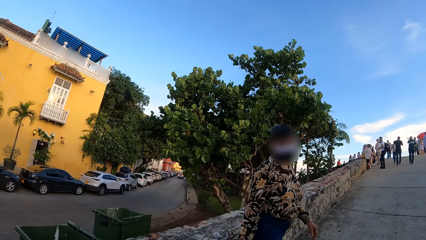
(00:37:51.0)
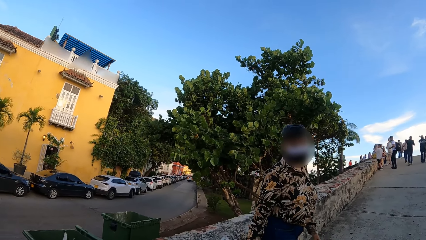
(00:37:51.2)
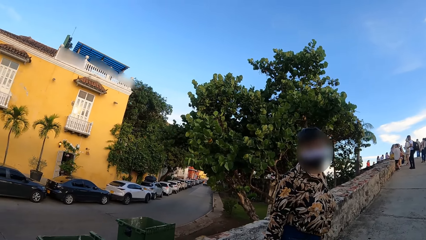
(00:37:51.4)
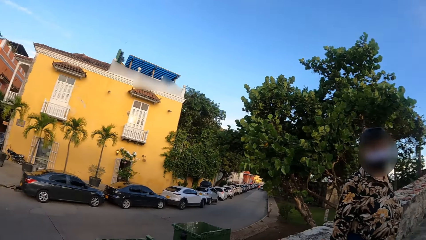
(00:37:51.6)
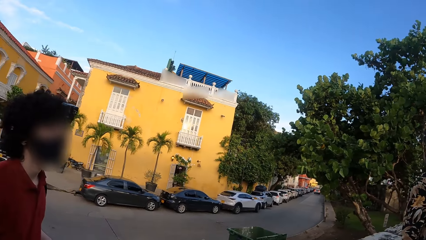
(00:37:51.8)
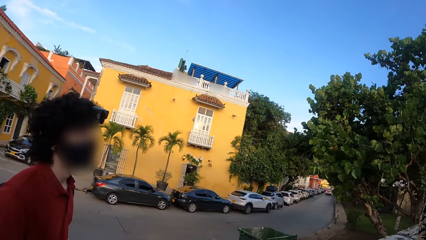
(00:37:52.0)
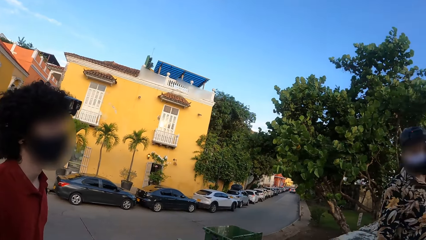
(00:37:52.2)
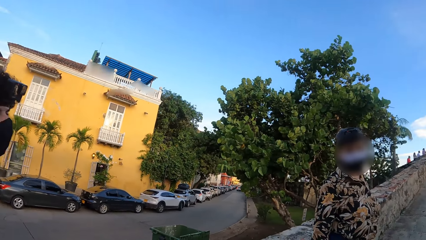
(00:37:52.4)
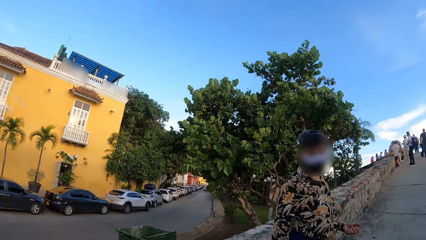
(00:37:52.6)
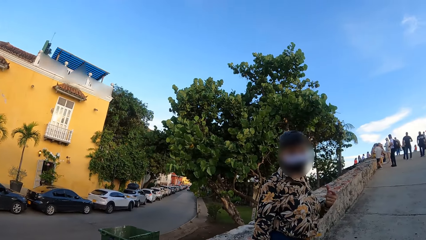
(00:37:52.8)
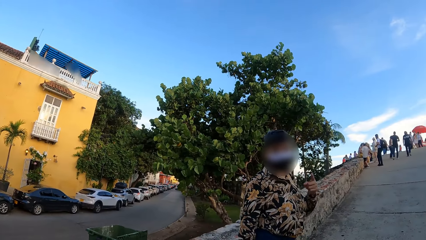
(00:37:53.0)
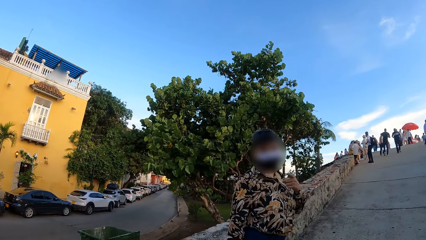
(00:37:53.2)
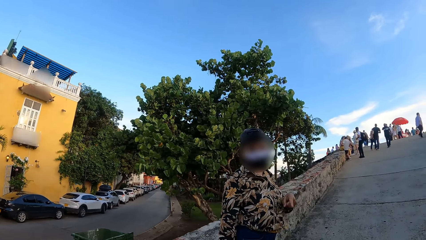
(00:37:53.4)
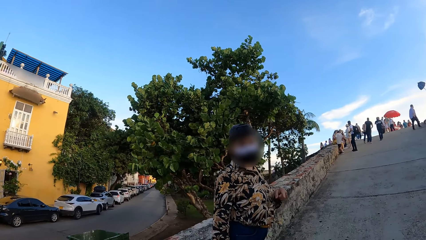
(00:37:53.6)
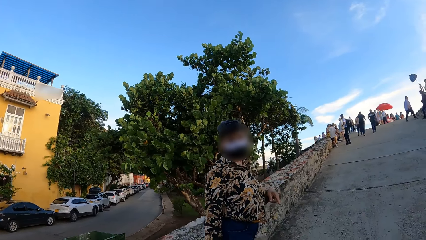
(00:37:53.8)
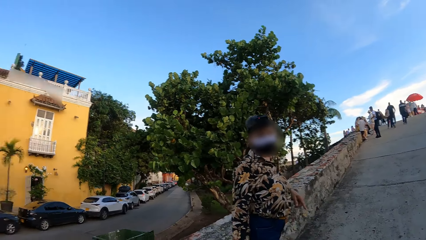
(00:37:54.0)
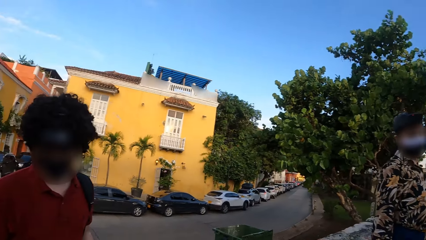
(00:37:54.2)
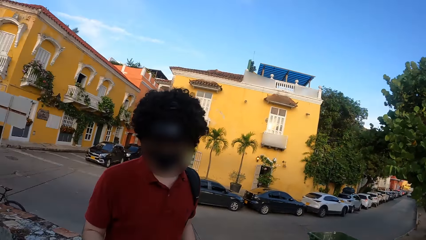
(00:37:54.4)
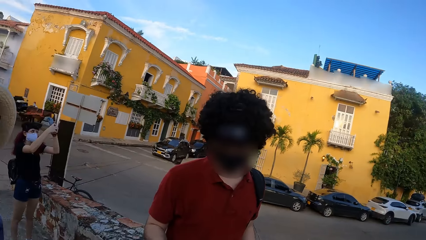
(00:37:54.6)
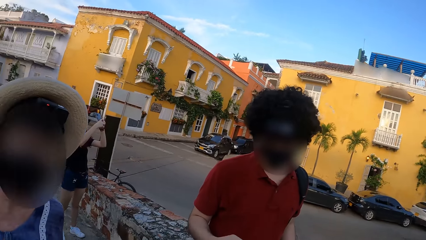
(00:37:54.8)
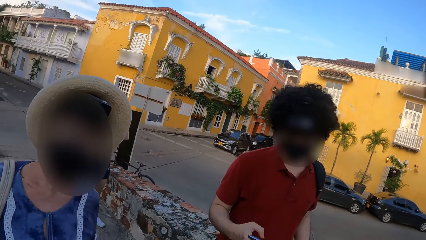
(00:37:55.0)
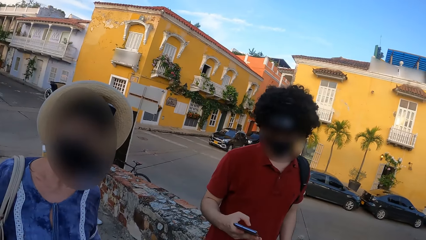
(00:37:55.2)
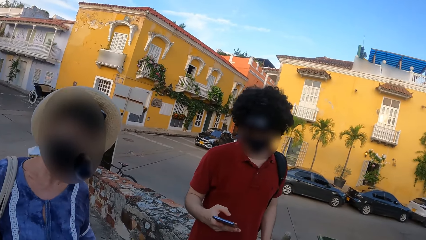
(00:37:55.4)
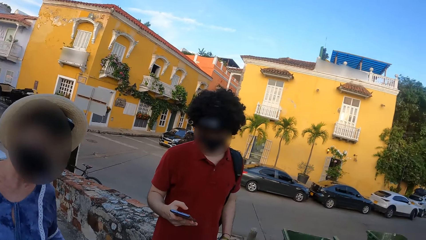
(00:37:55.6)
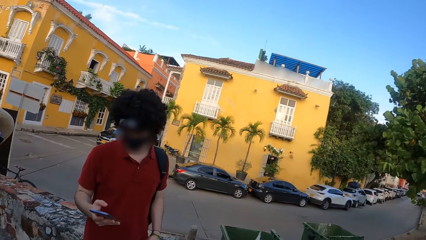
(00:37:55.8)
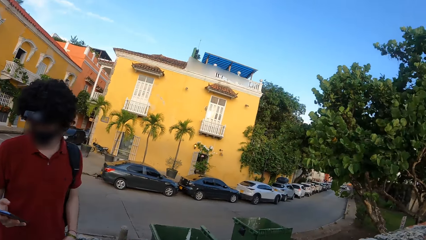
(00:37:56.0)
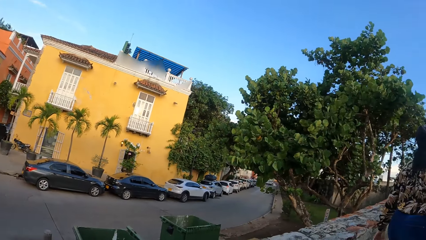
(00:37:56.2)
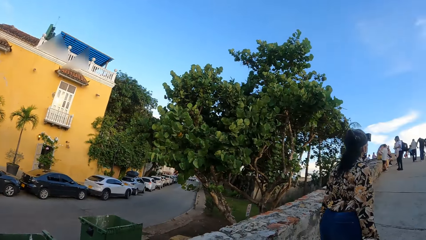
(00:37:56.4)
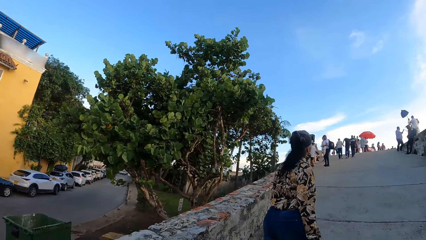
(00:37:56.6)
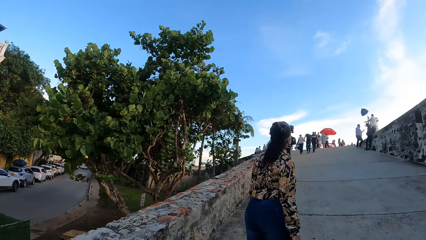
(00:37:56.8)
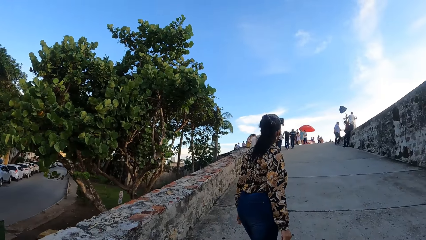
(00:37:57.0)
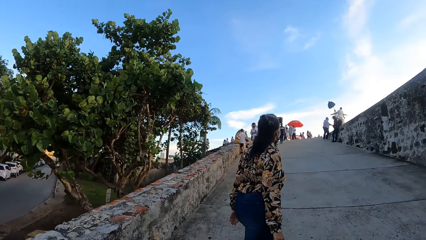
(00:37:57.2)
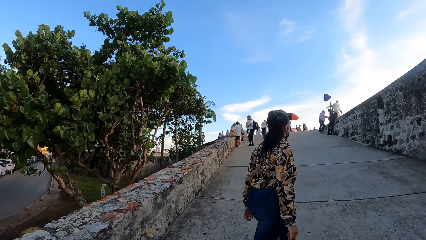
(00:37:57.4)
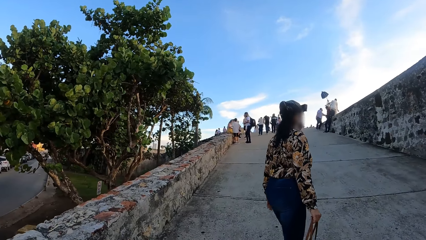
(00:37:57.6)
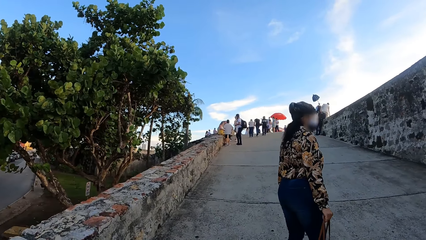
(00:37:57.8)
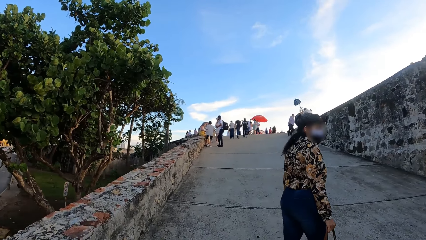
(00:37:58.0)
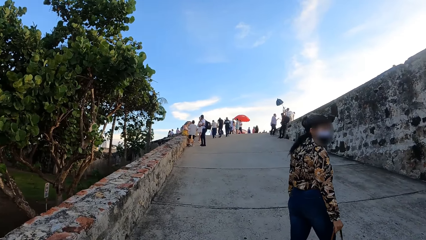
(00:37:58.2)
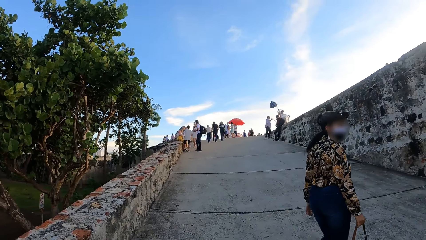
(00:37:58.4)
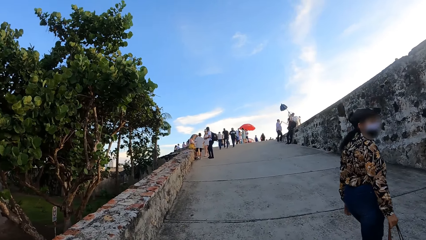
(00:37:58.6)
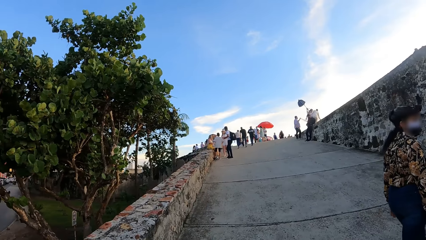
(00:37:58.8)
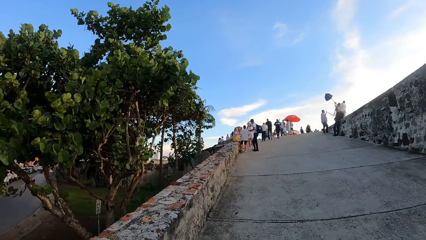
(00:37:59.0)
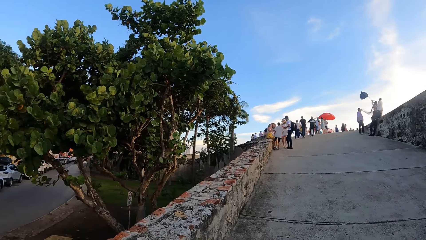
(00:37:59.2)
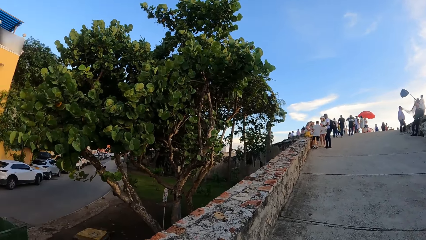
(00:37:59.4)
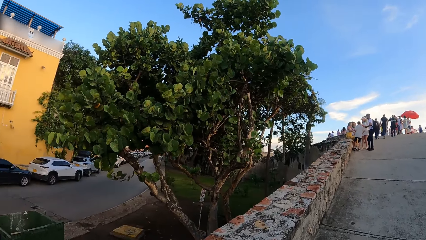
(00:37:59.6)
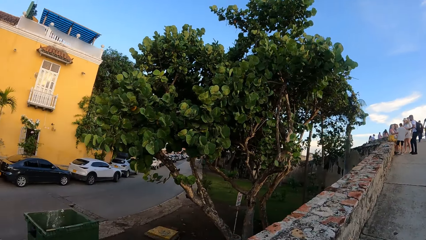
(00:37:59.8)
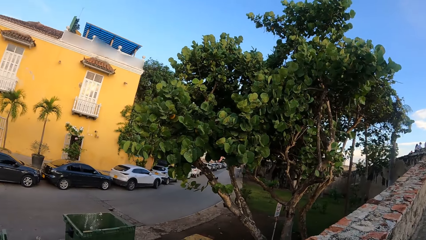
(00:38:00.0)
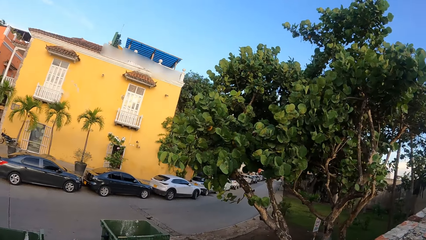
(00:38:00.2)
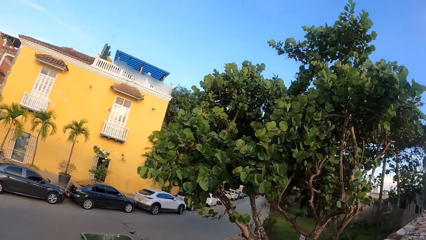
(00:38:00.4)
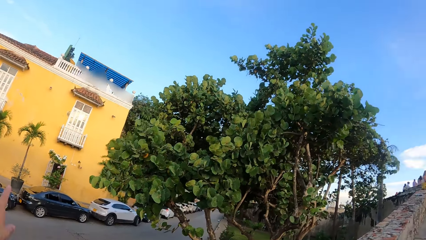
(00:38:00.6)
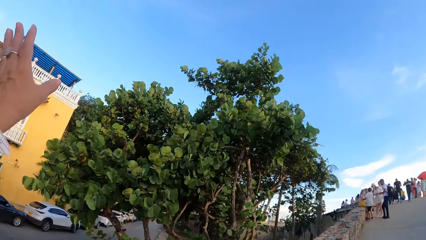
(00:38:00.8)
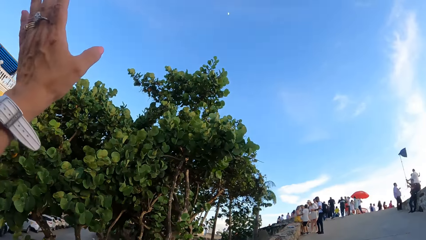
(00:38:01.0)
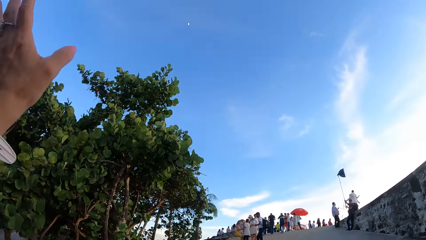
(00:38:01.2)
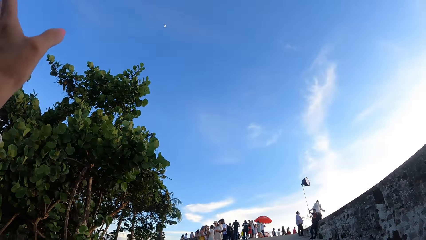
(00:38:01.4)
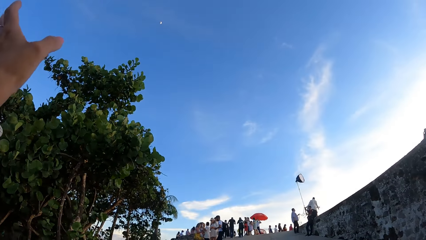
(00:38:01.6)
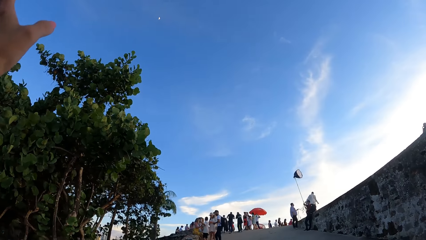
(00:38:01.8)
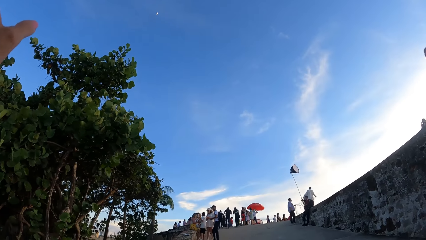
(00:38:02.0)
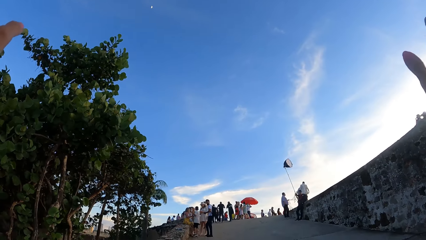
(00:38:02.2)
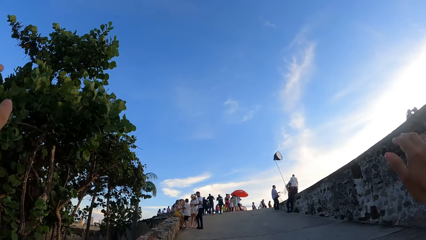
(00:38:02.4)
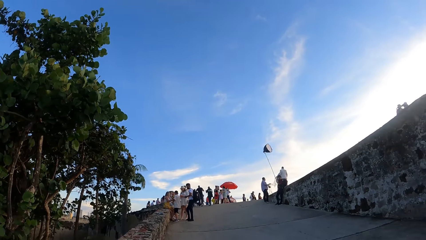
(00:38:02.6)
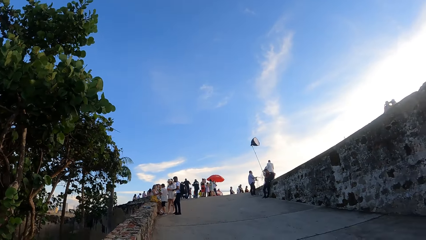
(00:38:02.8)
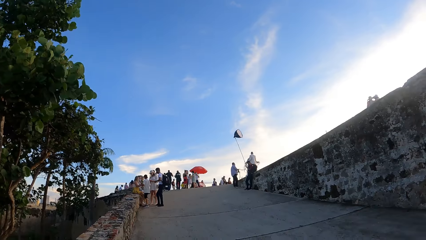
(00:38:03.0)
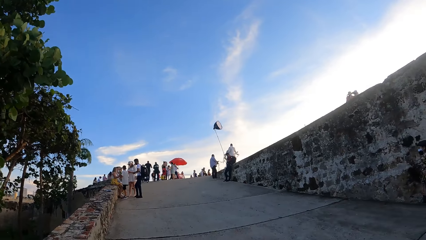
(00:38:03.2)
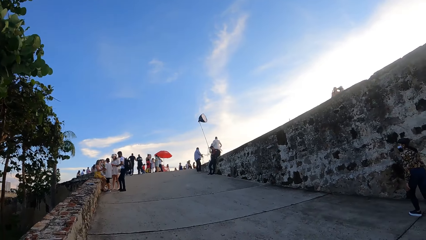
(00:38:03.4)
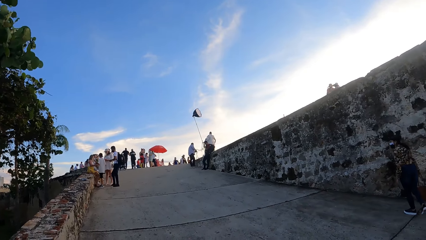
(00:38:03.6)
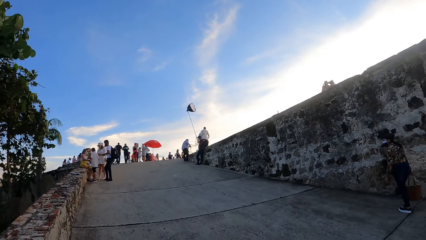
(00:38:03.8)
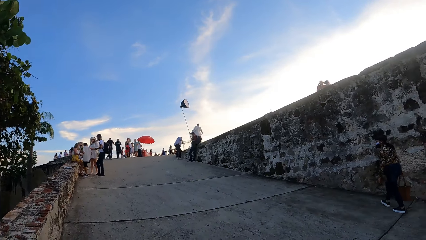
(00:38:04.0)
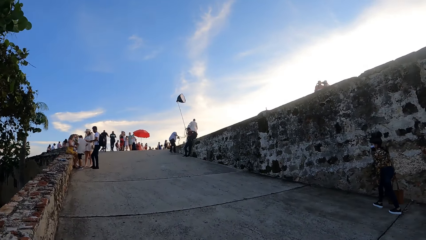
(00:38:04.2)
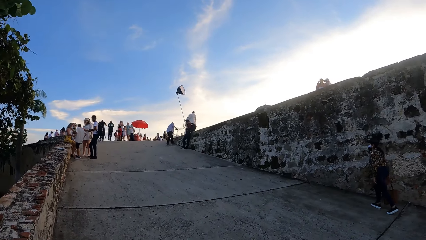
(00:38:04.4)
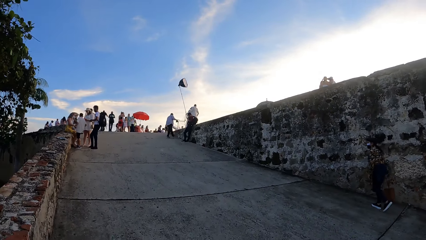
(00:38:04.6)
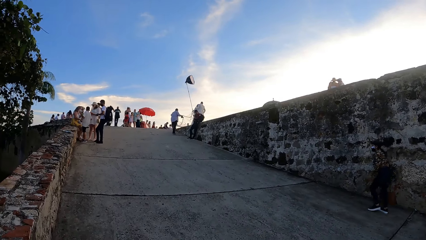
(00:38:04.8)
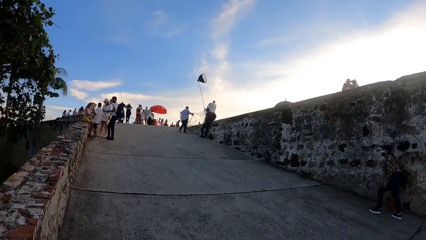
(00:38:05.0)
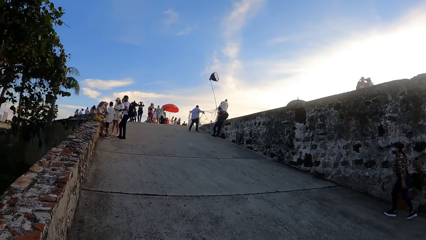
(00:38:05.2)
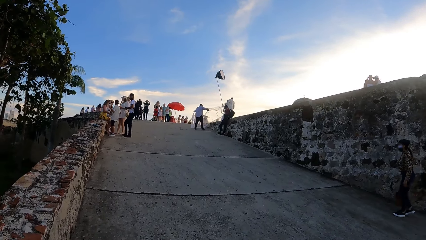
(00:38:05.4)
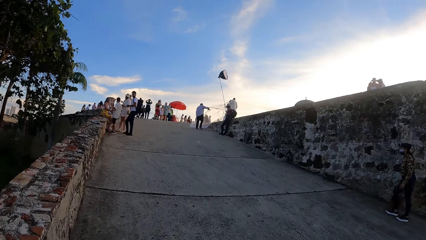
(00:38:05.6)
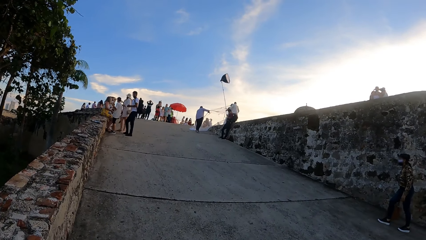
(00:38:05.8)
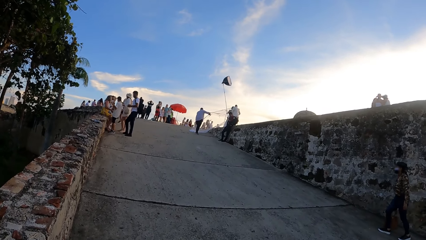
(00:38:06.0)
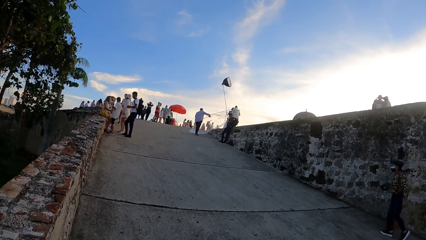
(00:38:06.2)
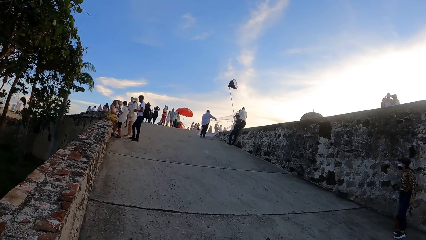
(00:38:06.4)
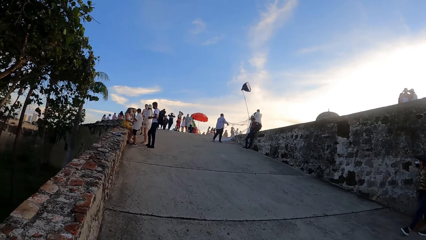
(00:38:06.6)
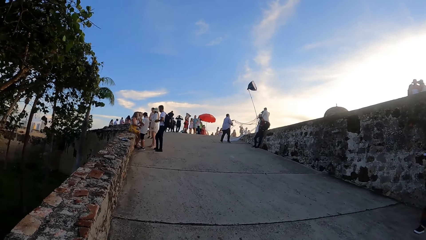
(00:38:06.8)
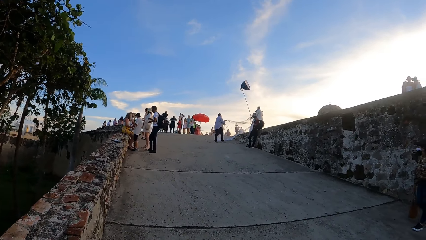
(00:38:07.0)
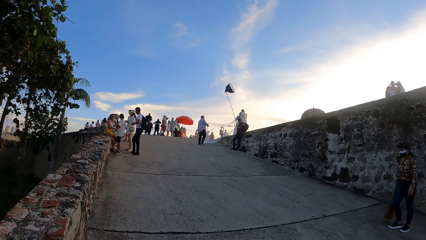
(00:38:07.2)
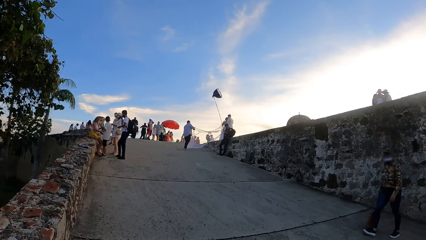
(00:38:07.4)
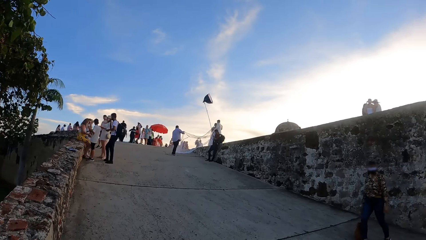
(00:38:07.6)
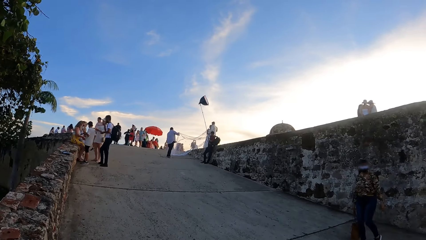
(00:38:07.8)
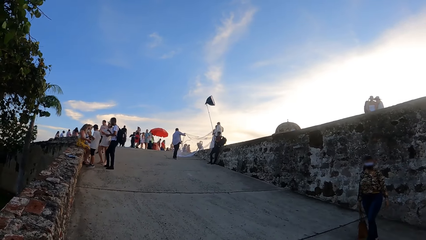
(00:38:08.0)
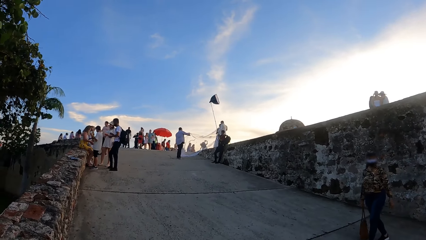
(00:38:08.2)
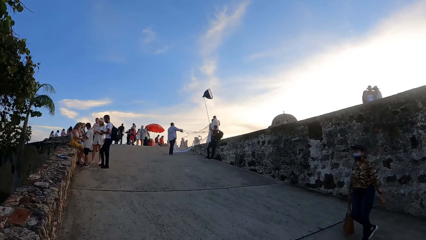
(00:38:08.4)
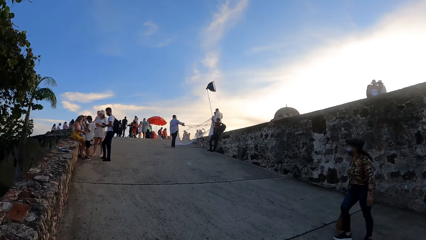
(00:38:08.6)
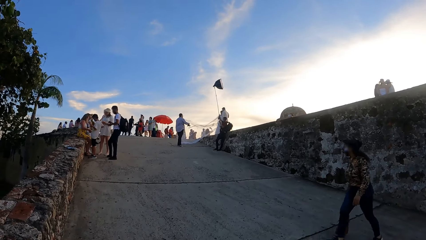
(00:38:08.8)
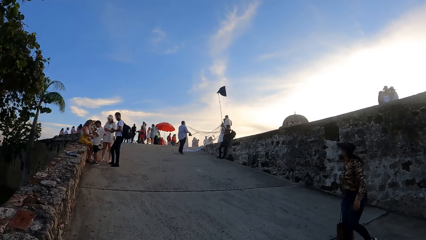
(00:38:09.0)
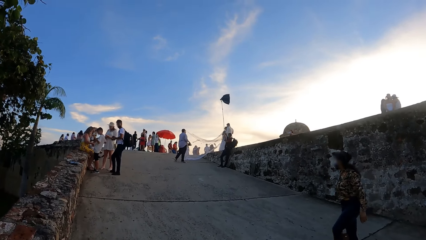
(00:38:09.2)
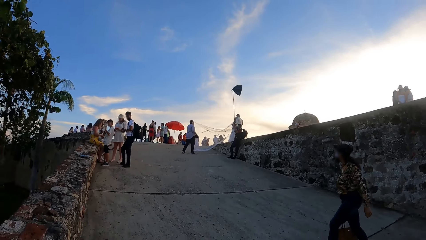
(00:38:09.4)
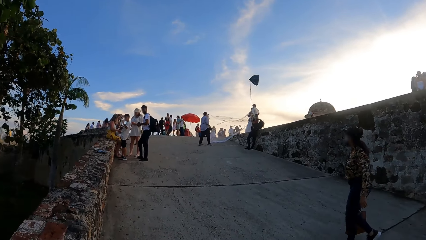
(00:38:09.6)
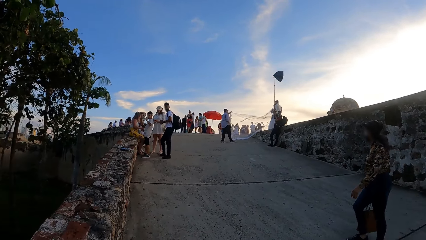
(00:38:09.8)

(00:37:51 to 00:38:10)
The camera wearer converses with a woman. They look around. Another woman converses with the camera wearer. The camera wearer looks around. They walk around, climb the bridge, and look around the houses. They lift the left hand. They drop both hands, walk around, and climb the bridge.
